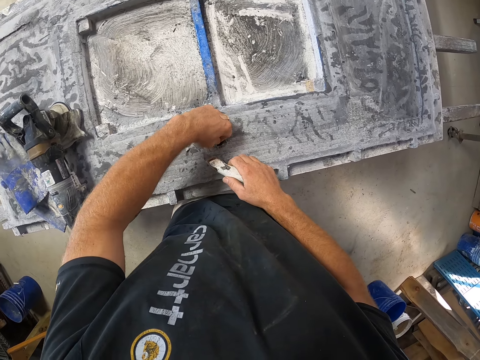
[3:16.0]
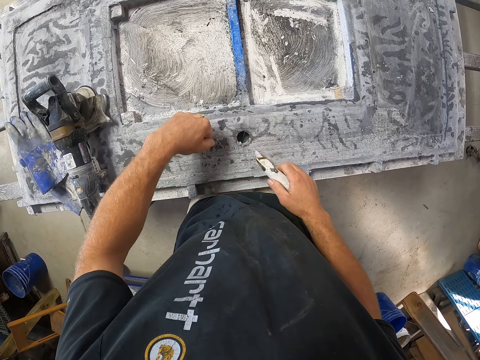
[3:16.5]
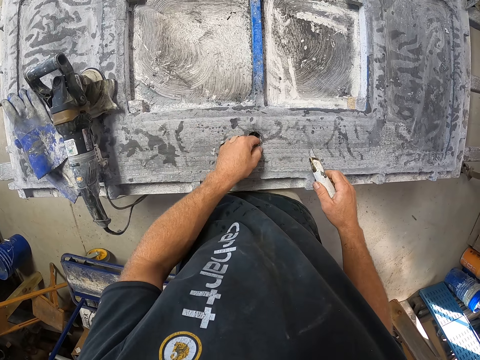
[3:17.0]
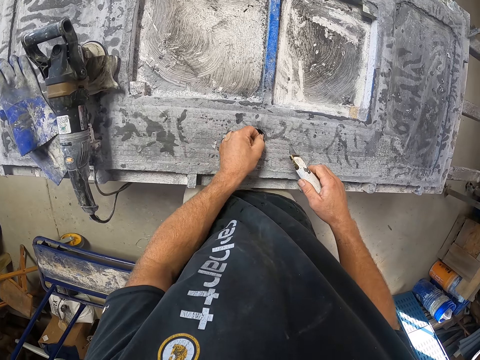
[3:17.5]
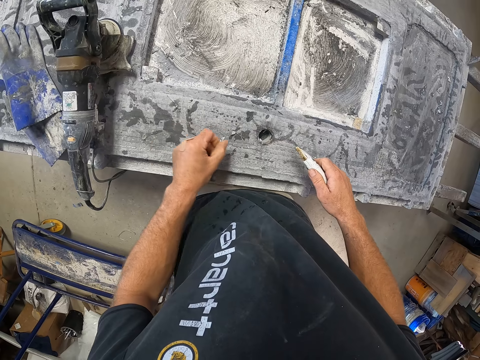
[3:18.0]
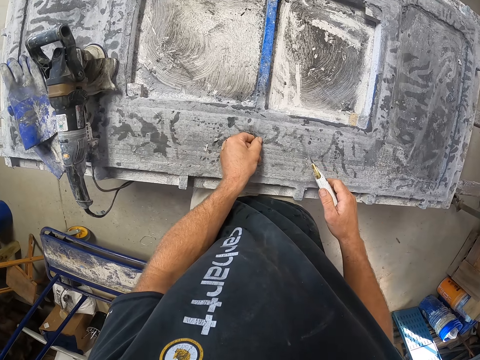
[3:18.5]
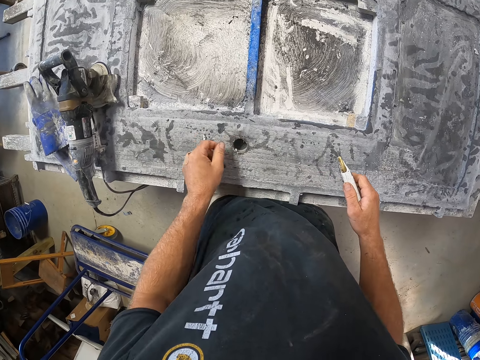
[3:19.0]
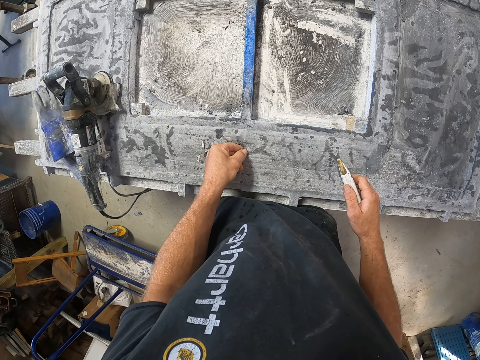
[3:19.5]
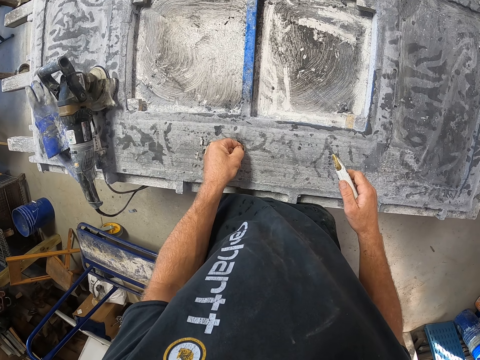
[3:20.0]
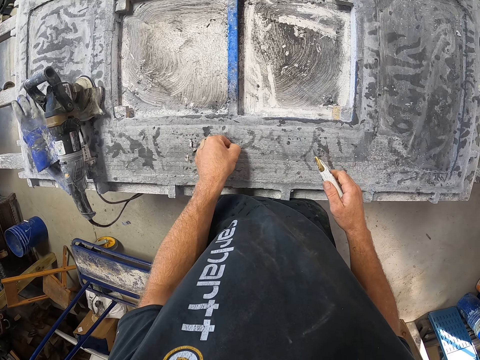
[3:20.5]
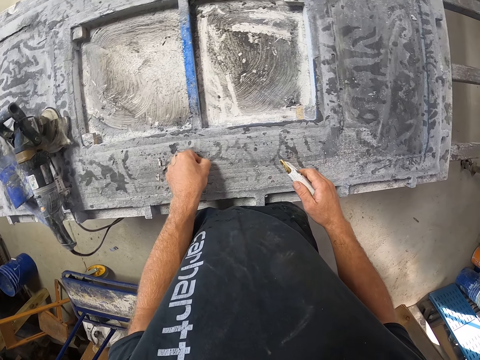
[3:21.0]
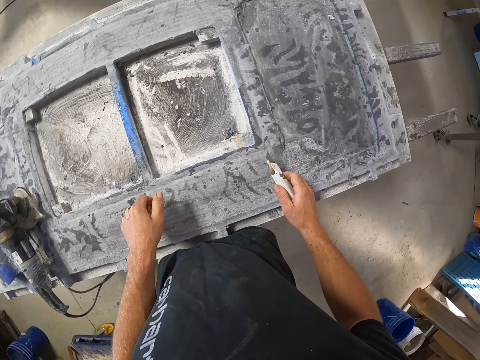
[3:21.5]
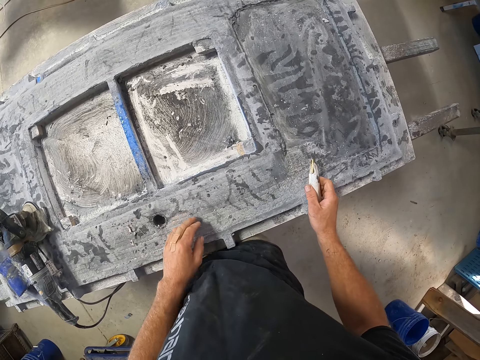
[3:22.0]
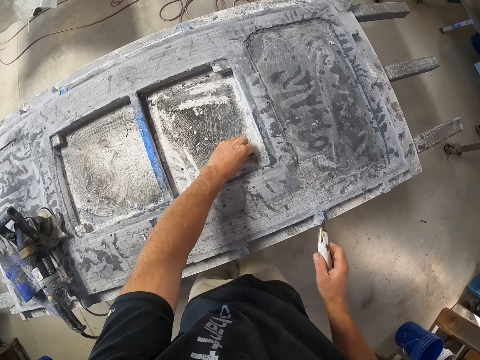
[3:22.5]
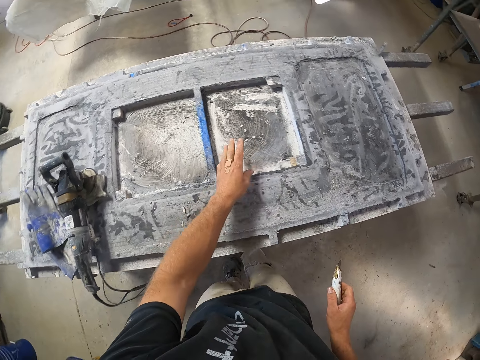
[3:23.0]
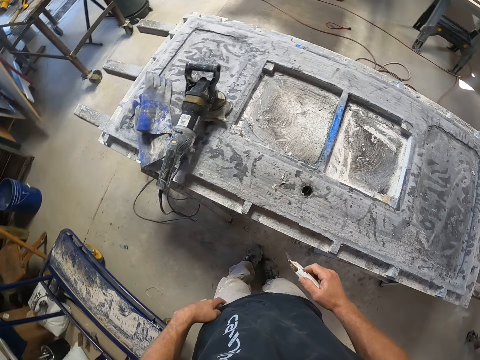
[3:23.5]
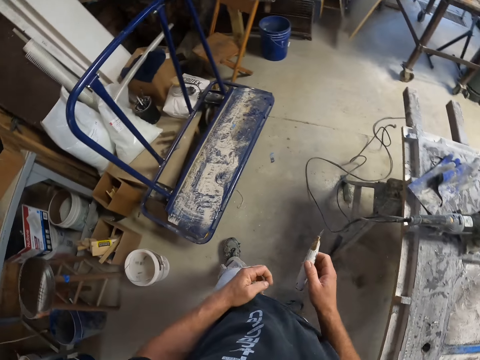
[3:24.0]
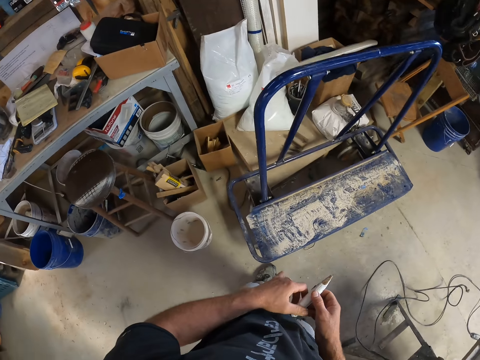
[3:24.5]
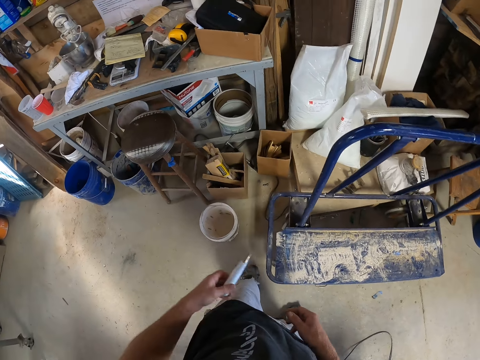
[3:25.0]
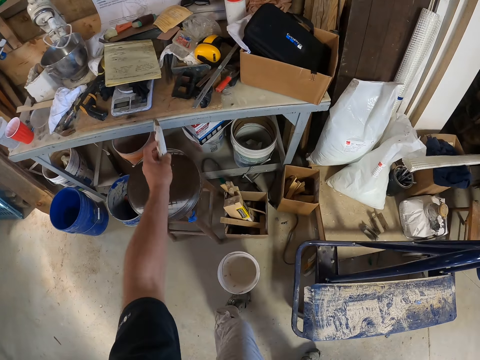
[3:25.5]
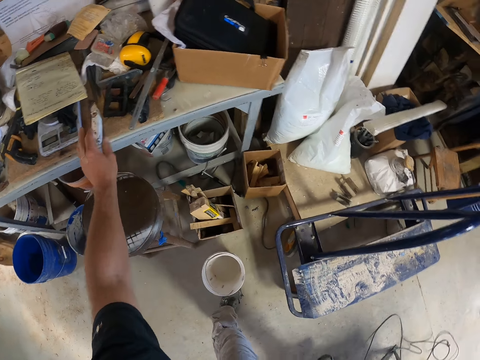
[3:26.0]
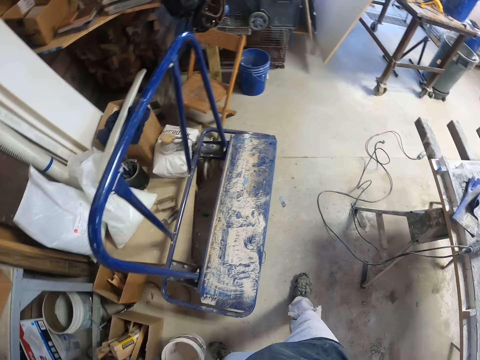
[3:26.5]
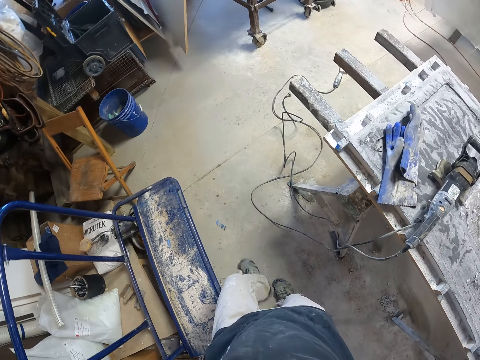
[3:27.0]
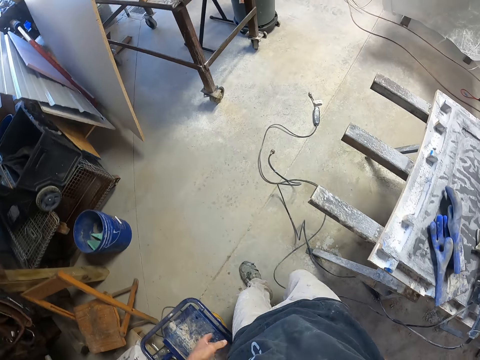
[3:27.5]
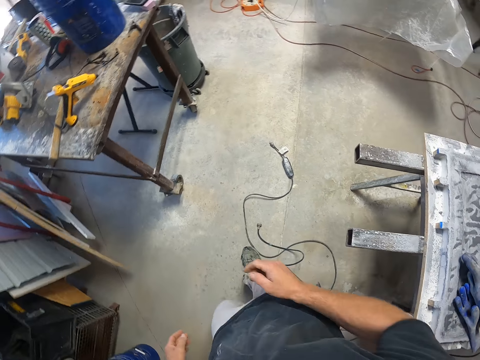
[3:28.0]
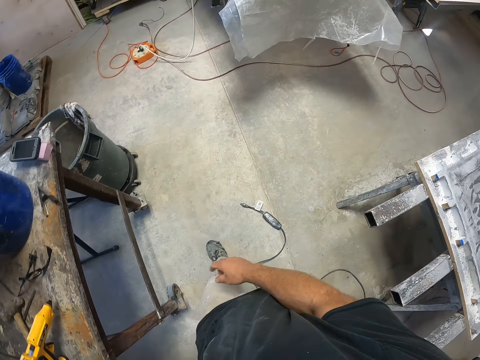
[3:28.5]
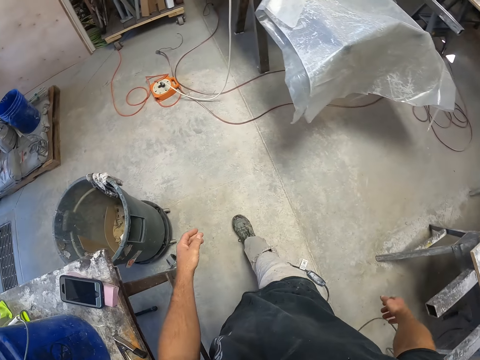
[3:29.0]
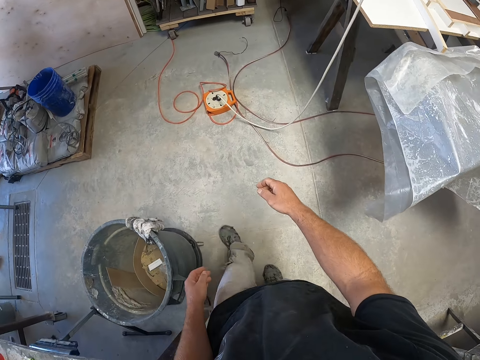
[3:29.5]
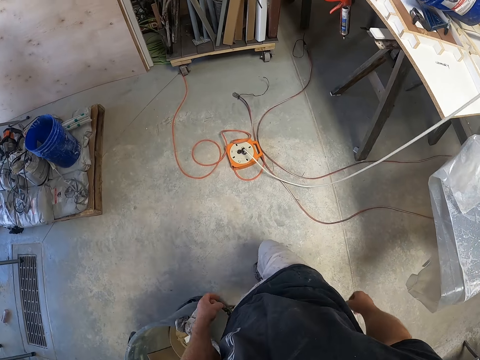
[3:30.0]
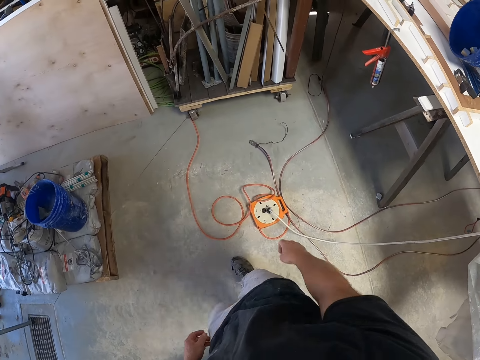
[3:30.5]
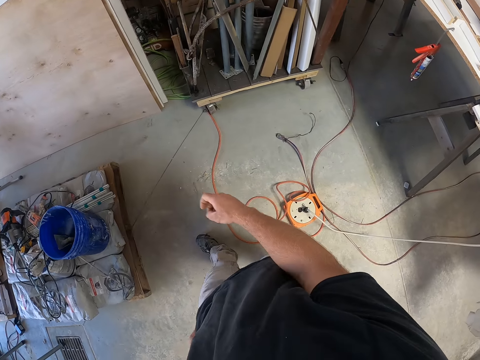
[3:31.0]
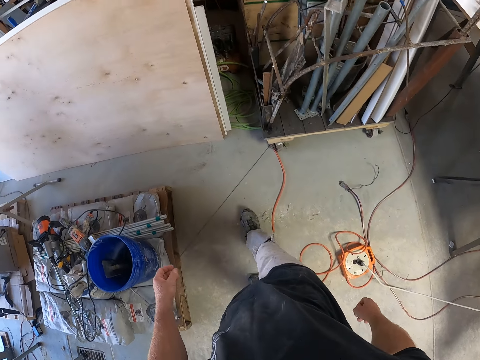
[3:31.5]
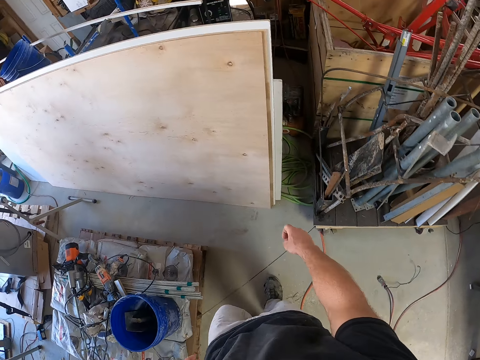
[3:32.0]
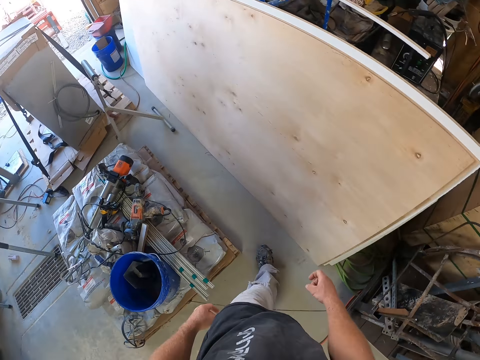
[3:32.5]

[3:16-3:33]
The camera wearer removes a piece of the door. They cut wood pieces with a hand. They walk around a garage. They put down a folding knife on a table. They walk around the garage.

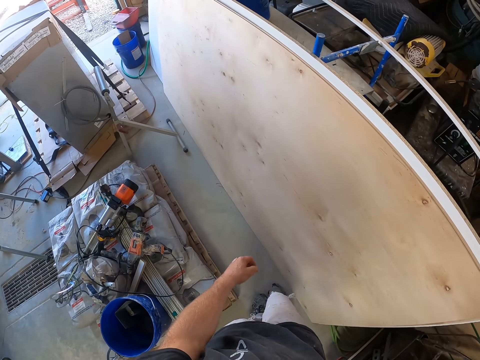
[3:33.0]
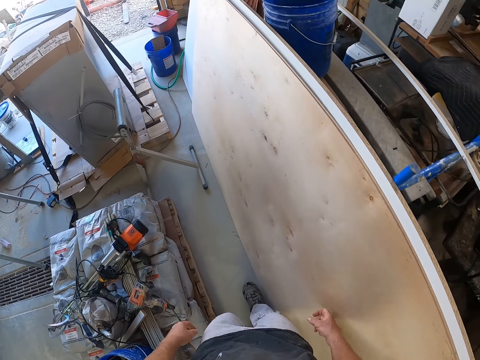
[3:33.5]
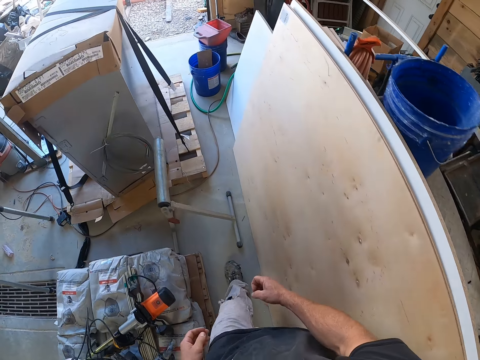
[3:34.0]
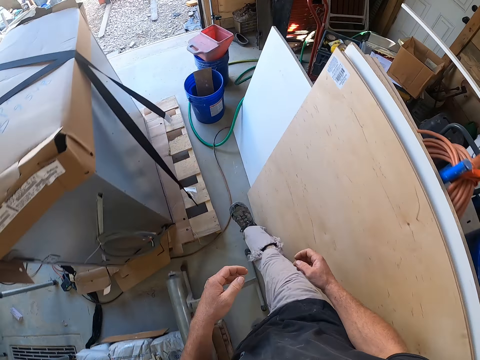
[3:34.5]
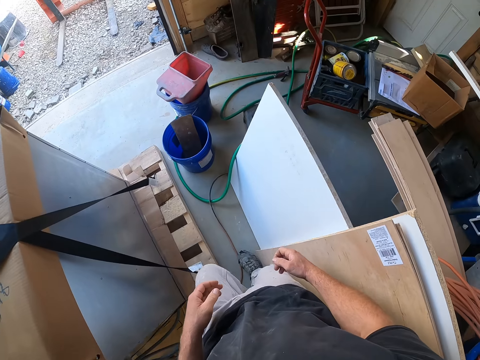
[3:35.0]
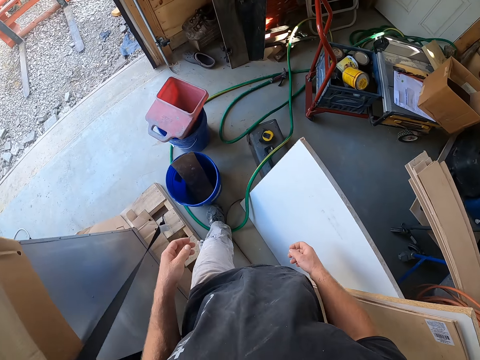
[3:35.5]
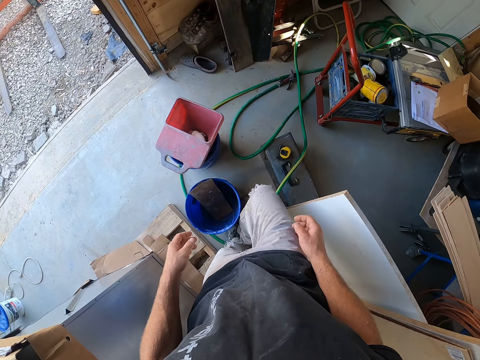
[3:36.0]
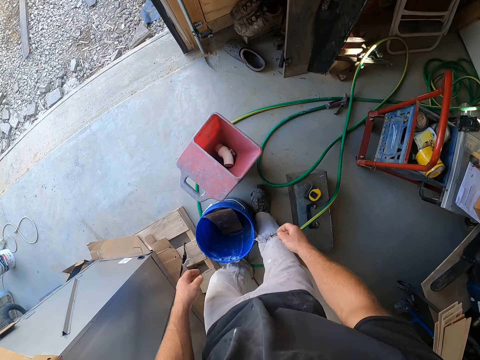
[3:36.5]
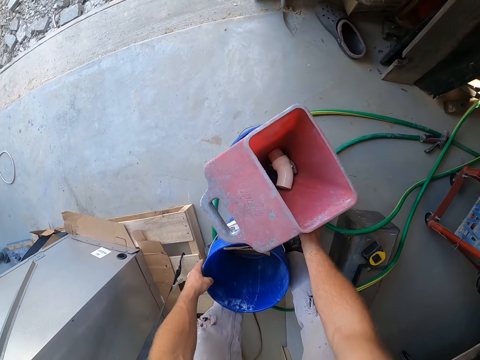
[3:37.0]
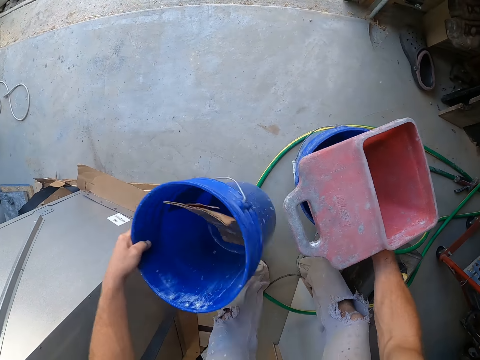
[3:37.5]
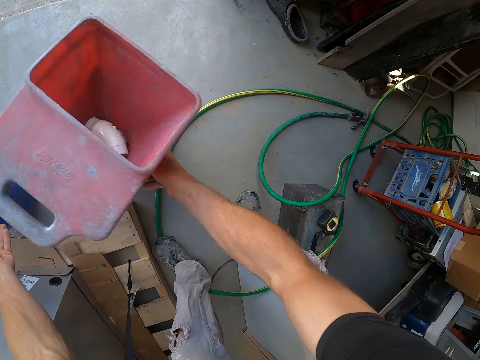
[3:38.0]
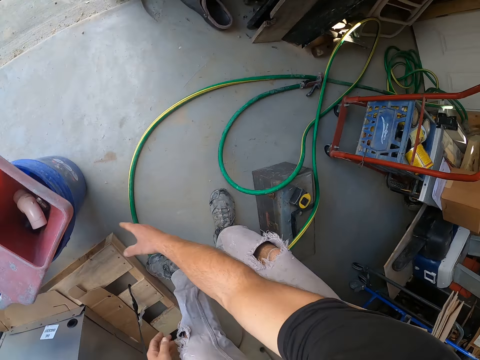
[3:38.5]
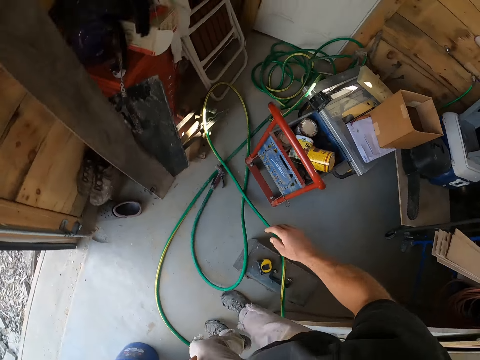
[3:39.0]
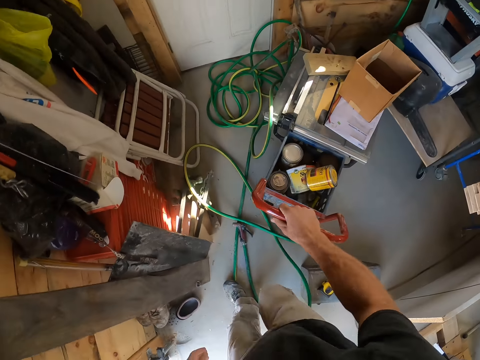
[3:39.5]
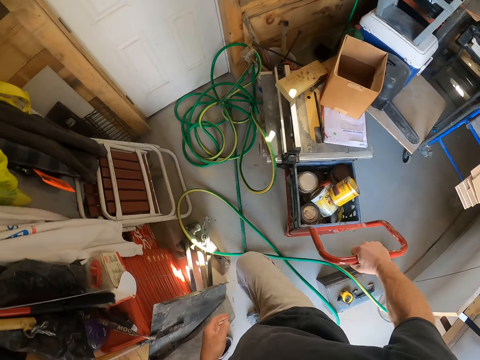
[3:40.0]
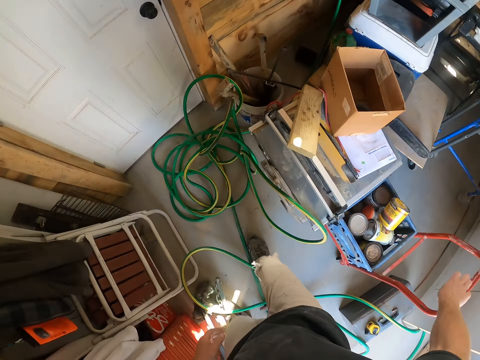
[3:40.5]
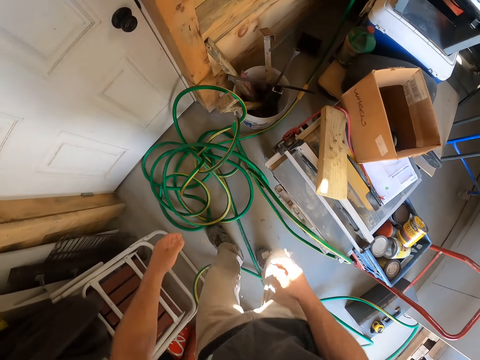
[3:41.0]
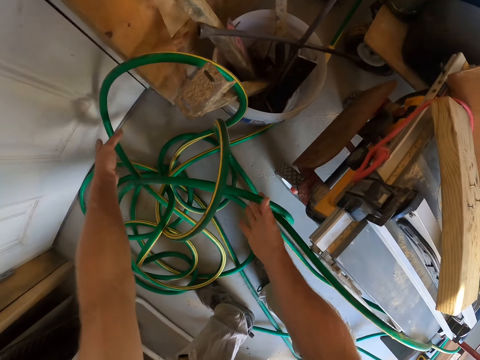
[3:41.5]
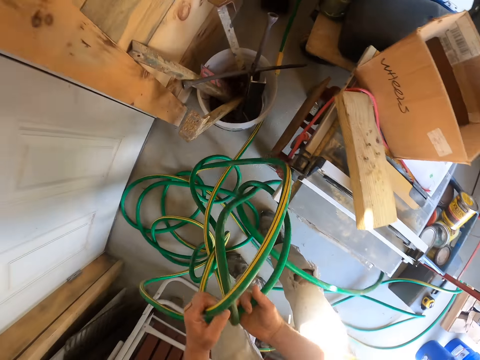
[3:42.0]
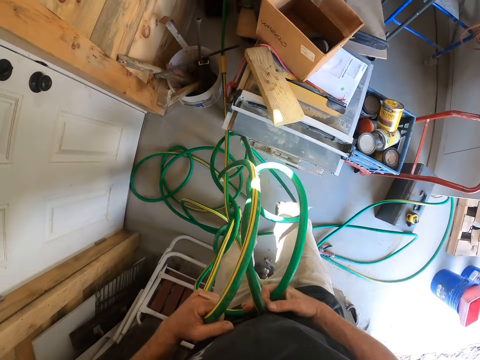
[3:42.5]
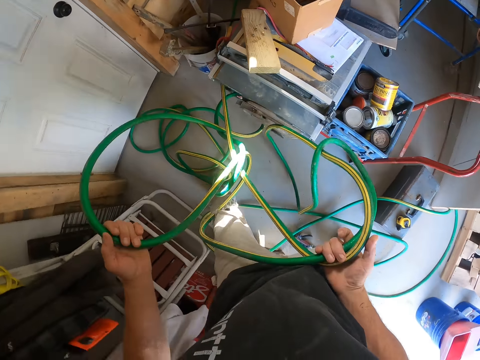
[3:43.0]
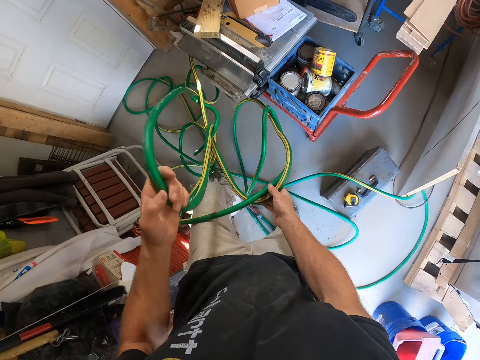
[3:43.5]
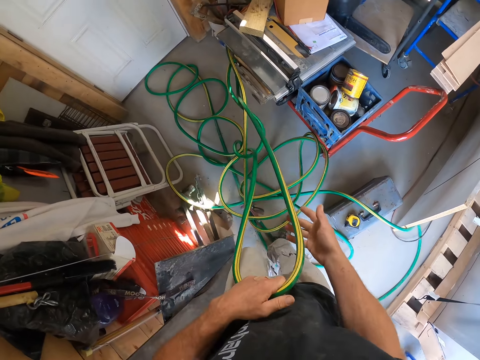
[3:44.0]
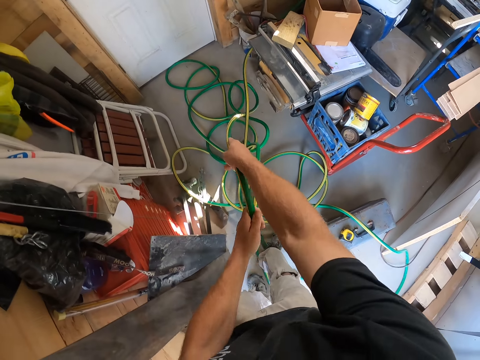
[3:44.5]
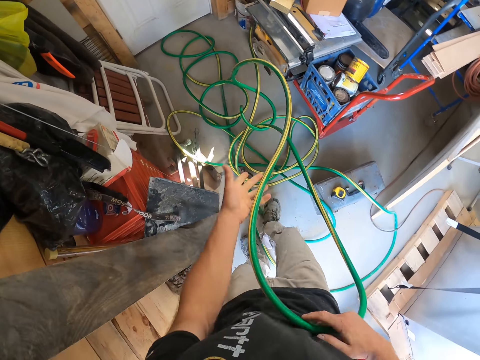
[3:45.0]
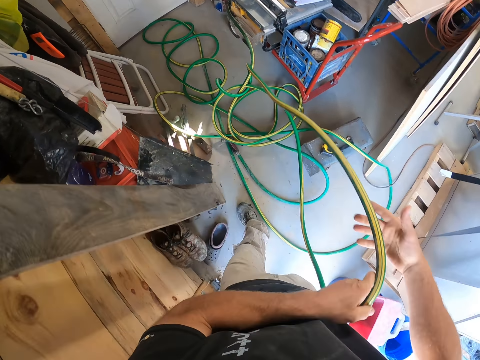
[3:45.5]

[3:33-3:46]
The camera wearer picks up a bucket from the floor. They put down the bucket on the floor. They walk around a garage. They move a trolley on the floor. They walk around the garage. They pick up a pipe from the floor. They walk around the garage.
